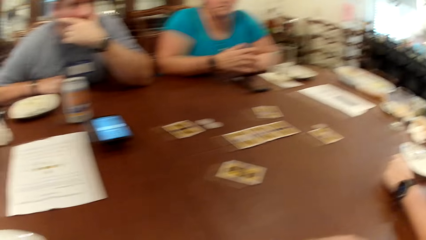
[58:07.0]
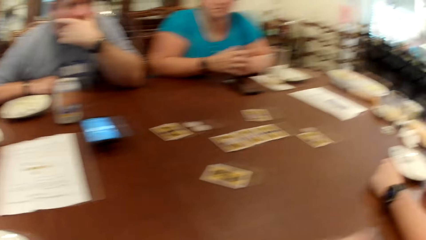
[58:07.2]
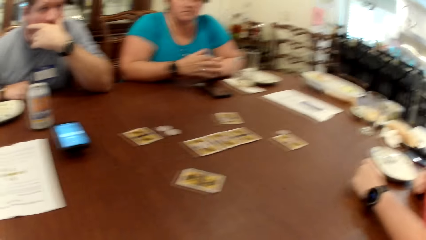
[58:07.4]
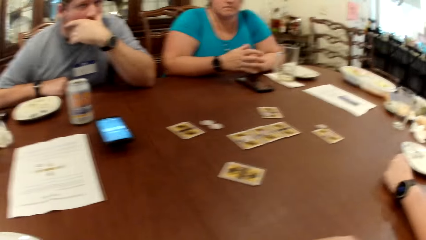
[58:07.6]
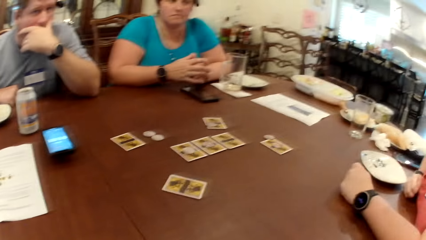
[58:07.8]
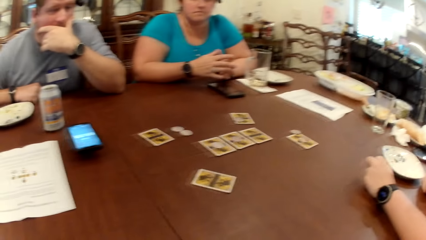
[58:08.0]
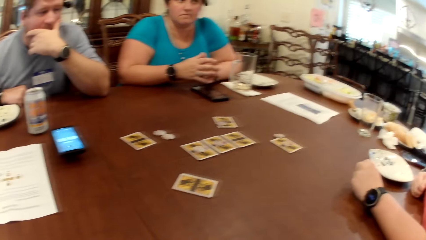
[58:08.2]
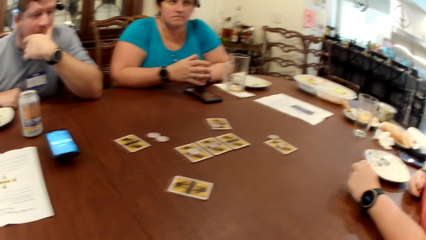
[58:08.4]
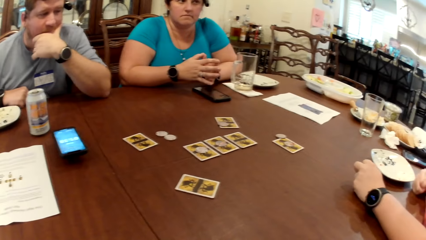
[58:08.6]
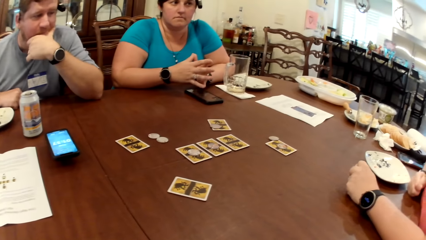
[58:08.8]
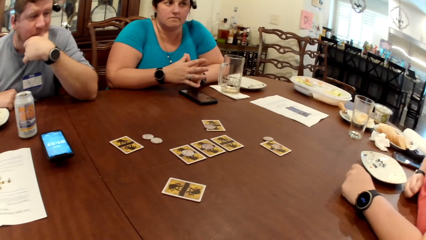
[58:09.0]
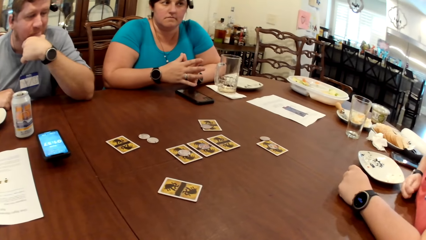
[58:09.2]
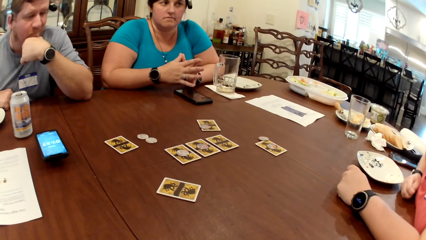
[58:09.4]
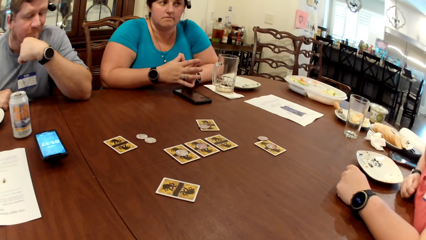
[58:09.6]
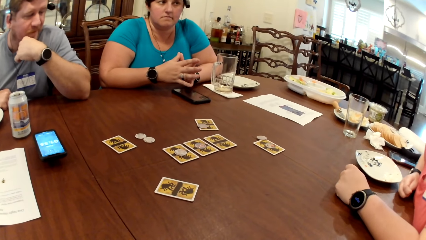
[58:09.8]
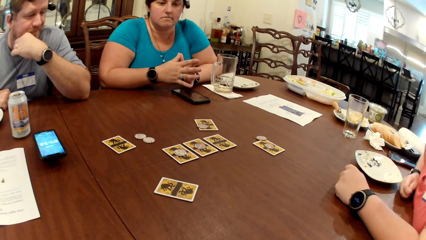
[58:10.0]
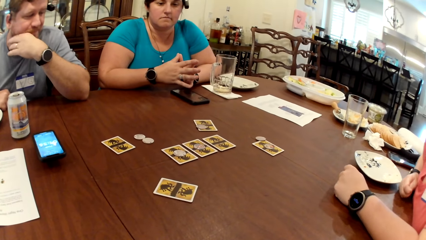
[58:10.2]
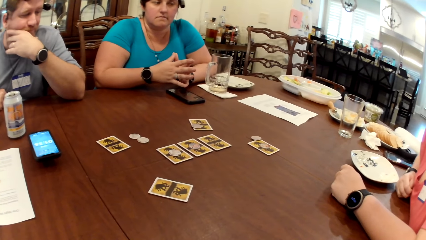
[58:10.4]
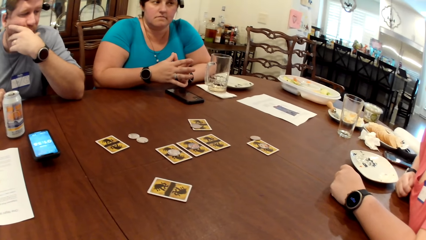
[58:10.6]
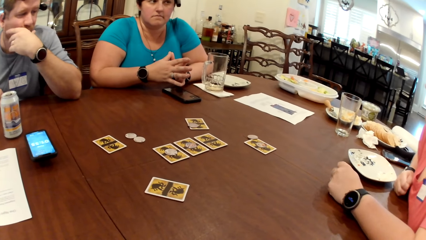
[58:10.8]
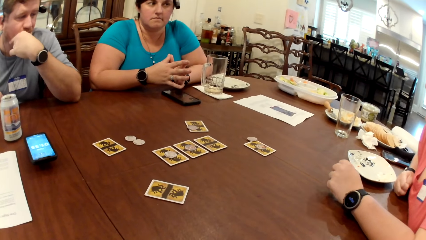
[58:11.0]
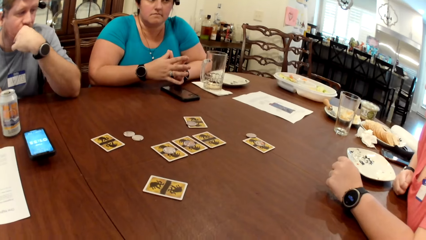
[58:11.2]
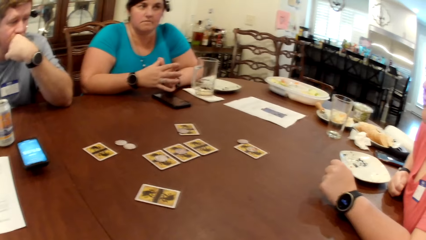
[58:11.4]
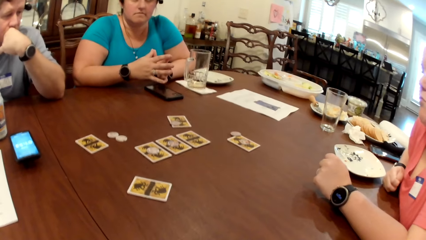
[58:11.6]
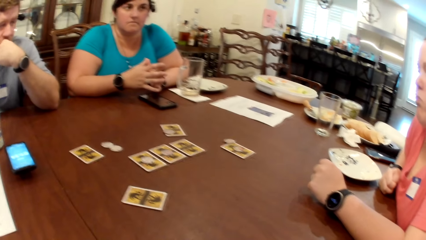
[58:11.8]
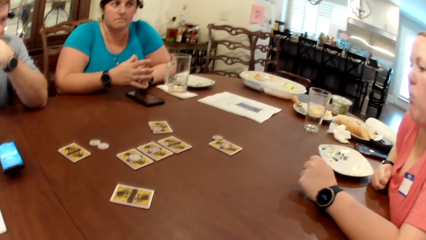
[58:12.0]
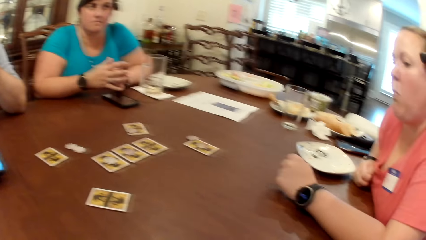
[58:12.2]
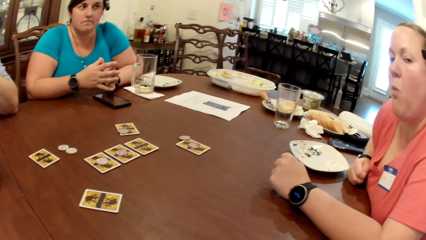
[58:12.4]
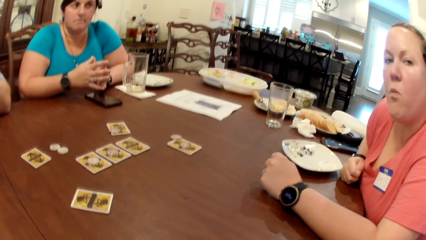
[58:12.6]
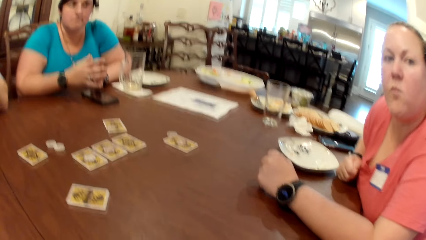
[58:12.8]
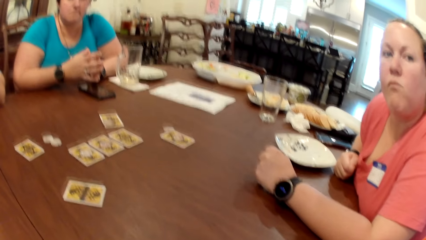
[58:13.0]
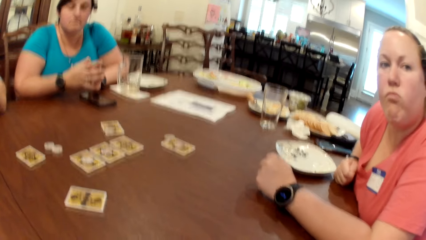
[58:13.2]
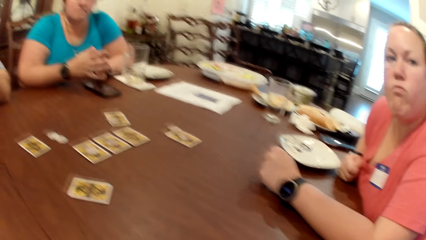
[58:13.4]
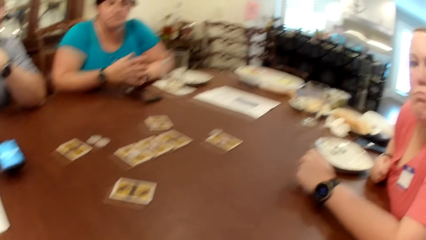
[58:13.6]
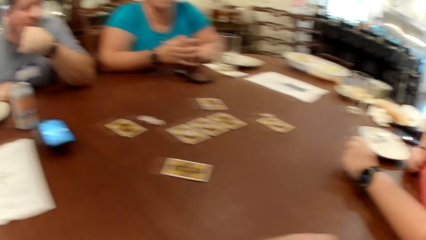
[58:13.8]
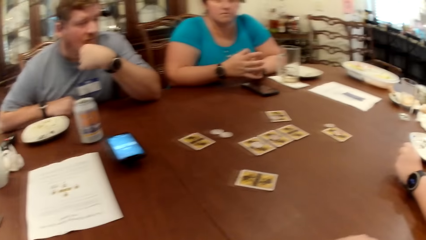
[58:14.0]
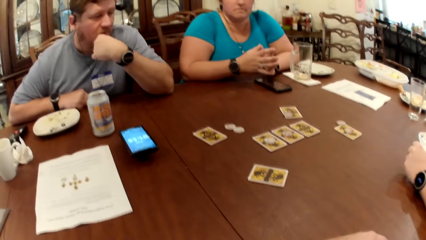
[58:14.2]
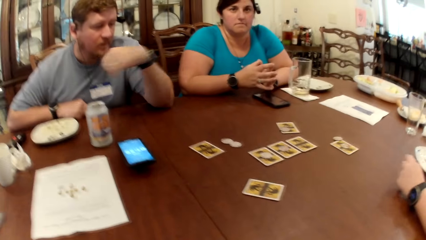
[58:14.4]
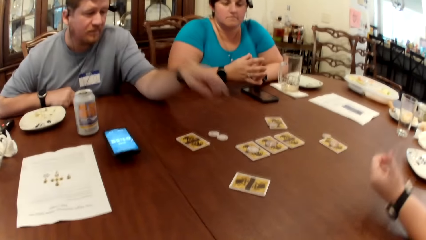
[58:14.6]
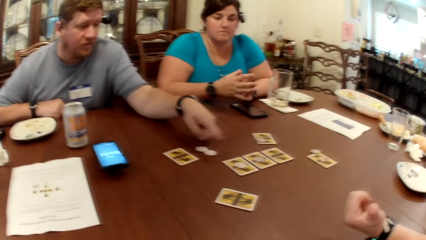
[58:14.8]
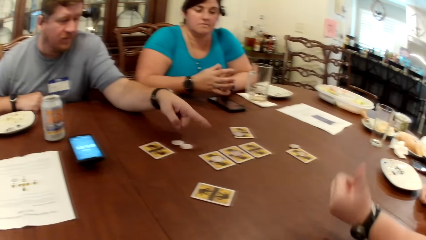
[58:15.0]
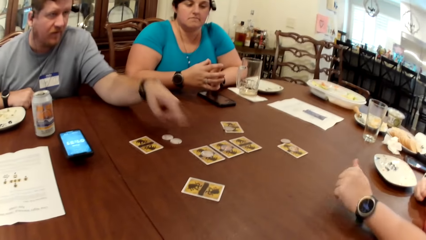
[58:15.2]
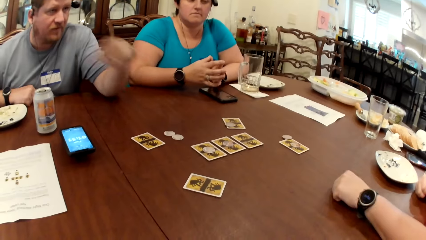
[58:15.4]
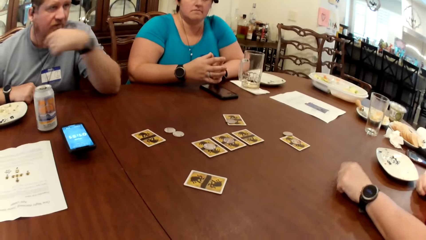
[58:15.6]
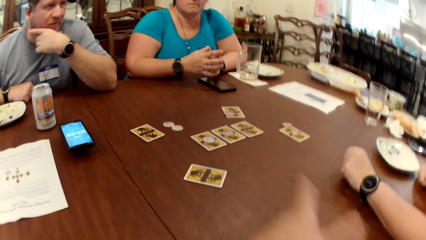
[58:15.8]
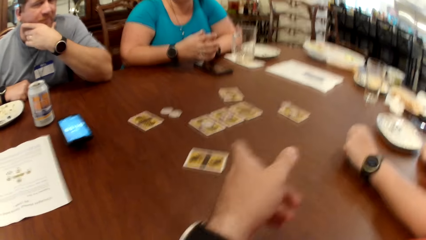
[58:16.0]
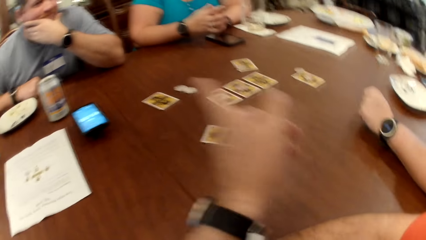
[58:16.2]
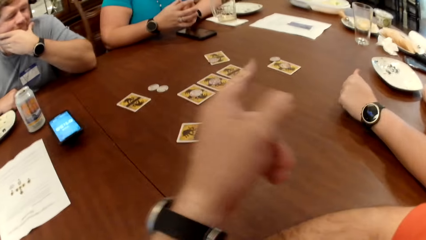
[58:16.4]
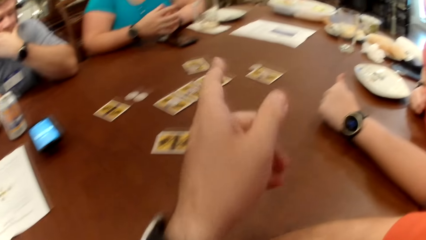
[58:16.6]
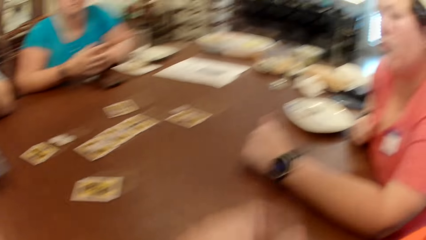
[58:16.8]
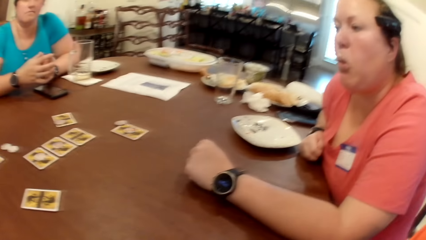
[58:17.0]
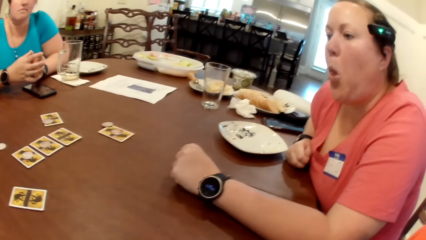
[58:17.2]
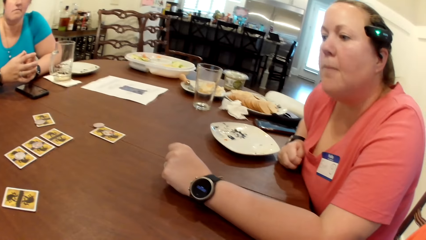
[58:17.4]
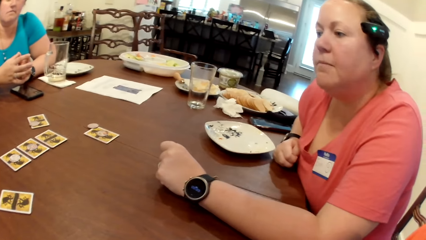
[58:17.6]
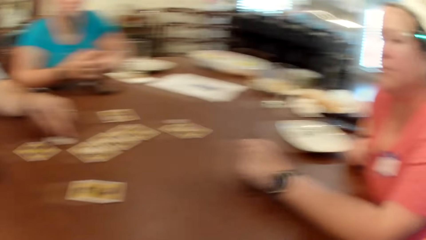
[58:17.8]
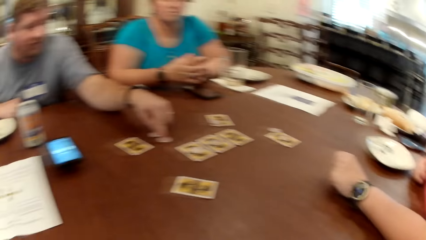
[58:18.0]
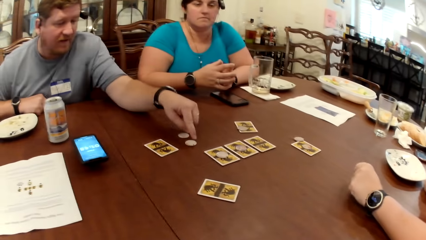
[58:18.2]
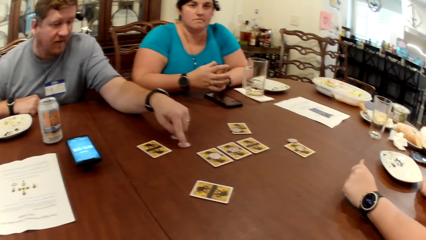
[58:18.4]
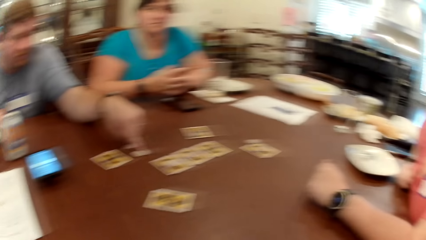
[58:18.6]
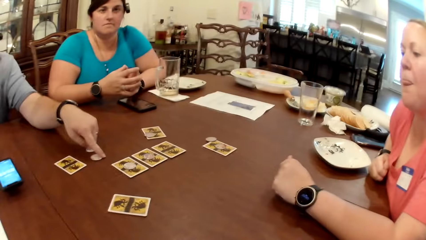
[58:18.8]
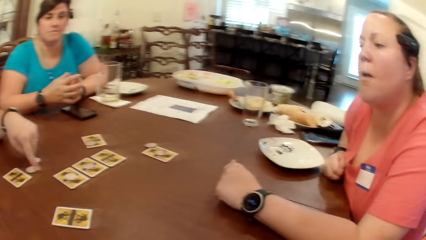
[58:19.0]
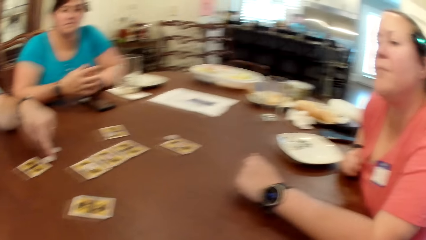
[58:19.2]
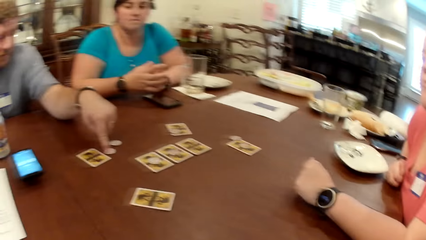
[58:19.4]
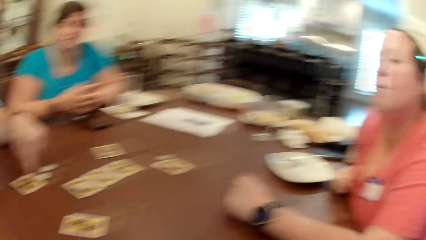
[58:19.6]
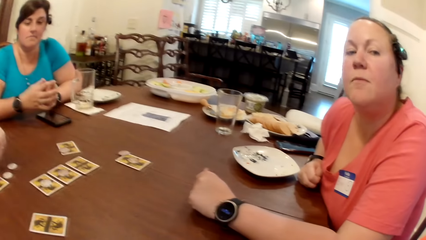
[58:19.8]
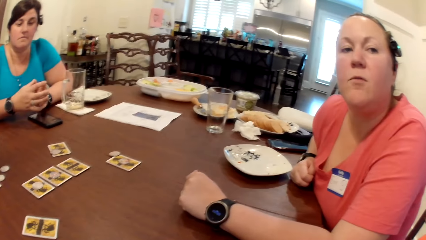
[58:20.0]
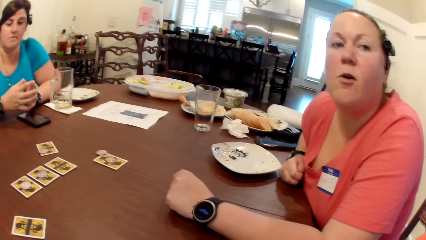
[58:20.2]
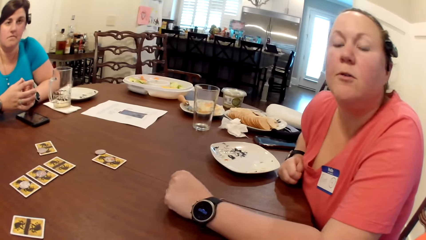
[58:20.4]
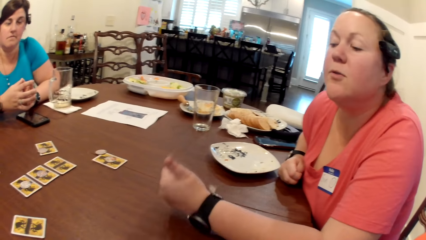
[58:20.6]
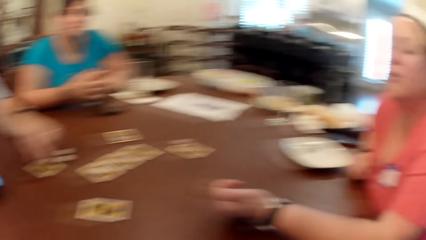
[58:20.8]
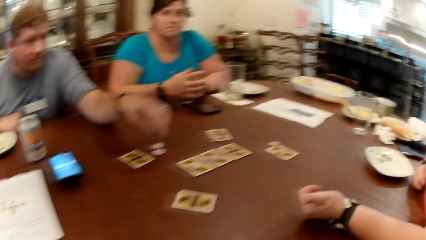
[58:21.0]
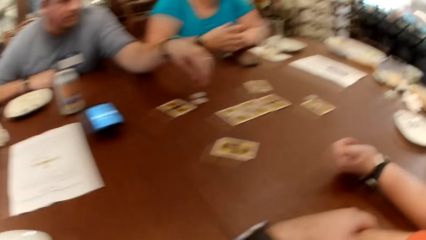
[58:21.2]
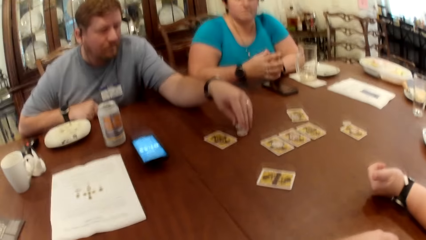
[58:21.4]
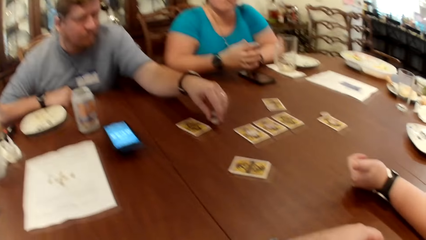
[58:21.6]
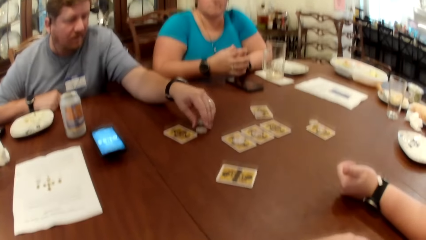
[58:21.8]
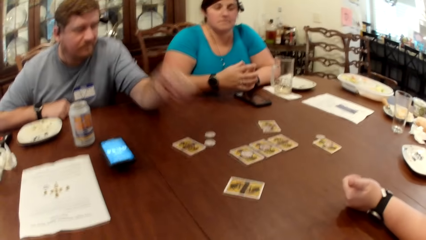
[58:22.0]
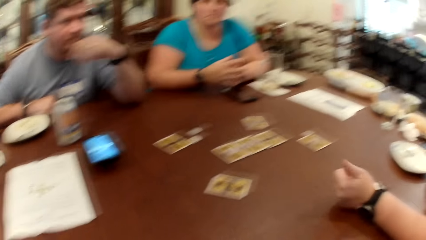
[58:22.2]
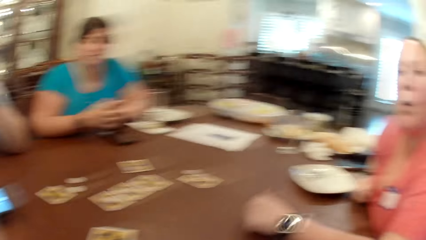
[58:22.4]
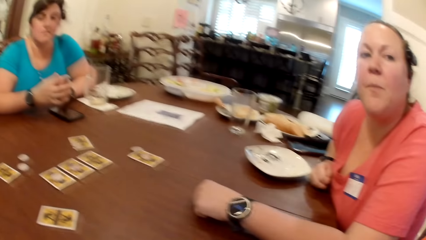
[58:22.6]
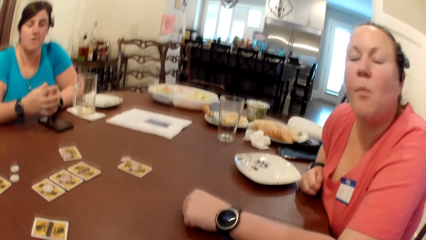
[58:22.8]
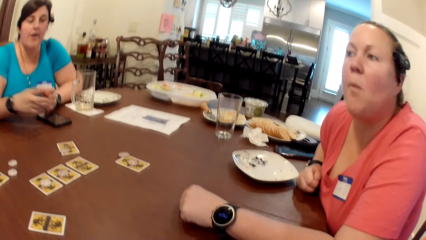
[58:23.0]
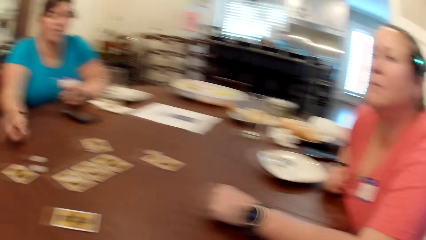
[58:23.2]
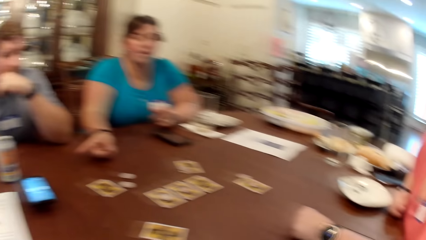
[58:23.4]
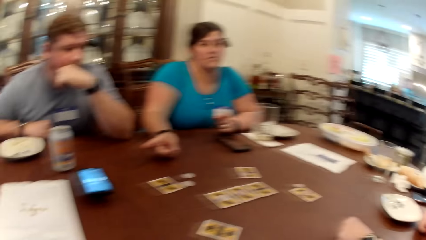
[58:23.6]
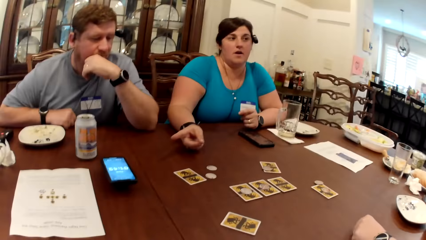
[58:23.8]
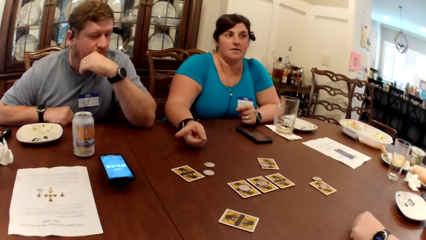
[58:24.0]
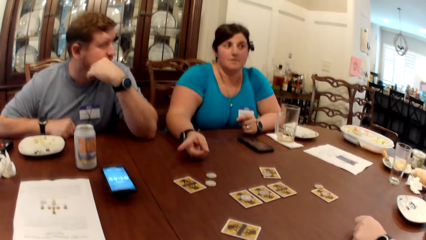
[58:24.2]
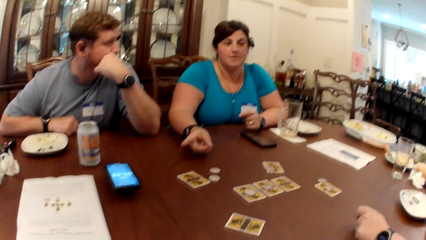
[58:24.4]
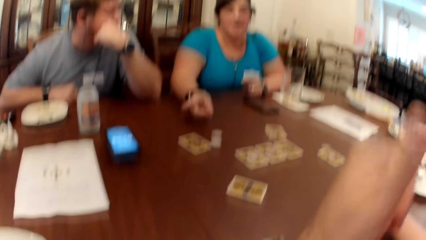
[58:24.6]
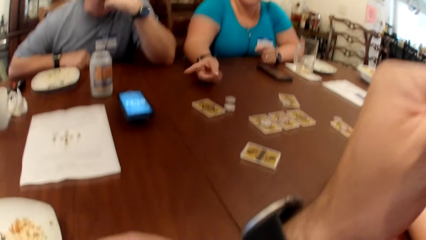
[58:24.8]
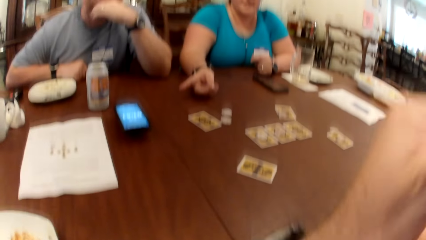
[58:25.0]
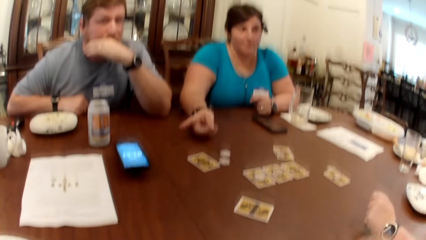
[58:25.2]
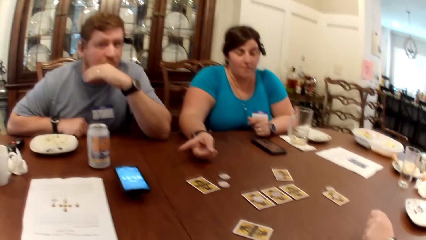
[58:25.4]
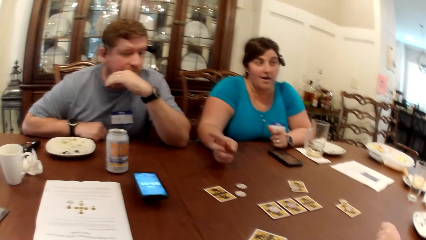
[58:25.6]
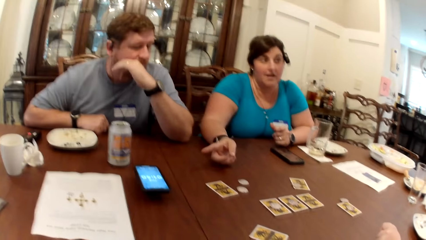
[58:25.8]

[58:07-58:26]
The camera wearer looks around. A man converses. The camera wearer looks around. The man converses. The camera wearer converses with the man and others.
